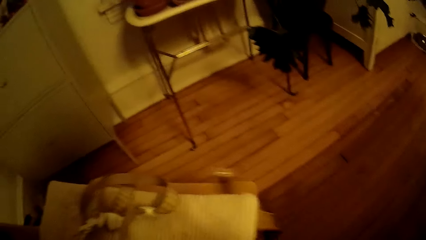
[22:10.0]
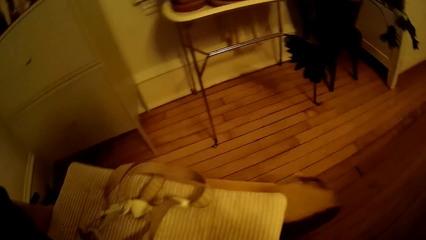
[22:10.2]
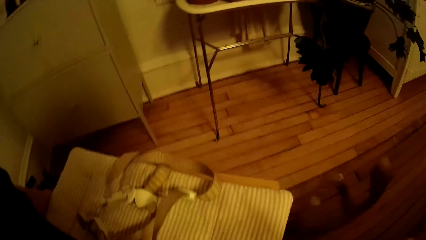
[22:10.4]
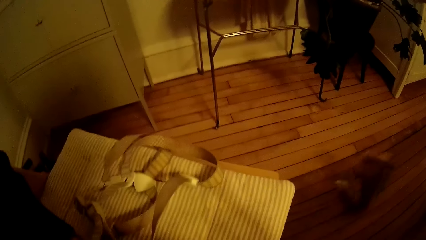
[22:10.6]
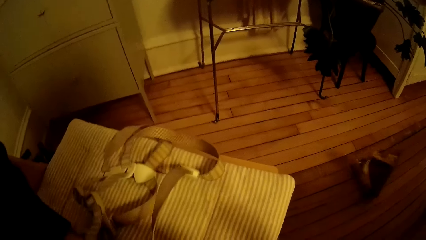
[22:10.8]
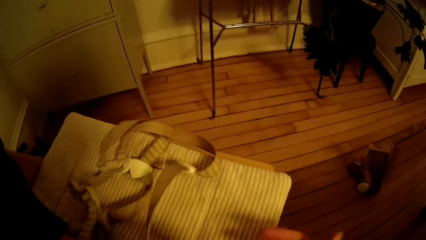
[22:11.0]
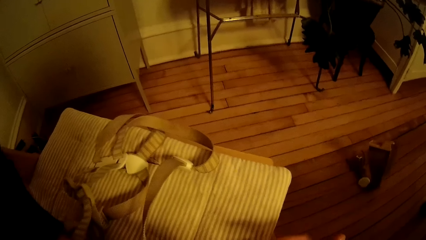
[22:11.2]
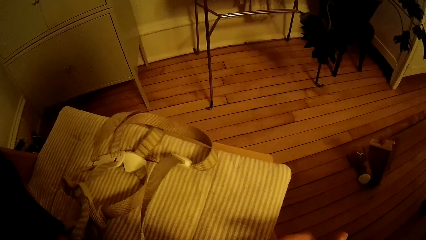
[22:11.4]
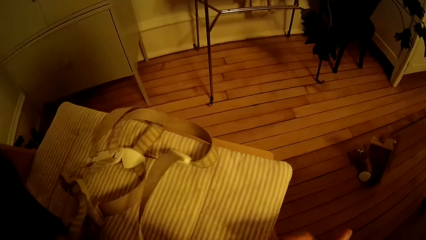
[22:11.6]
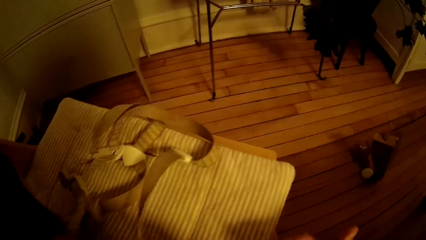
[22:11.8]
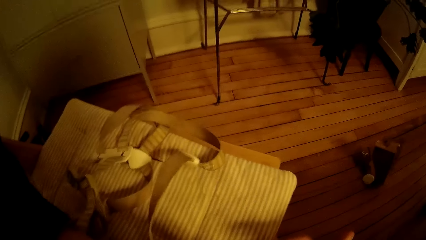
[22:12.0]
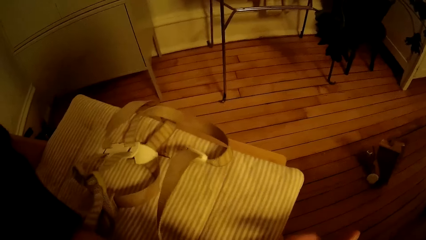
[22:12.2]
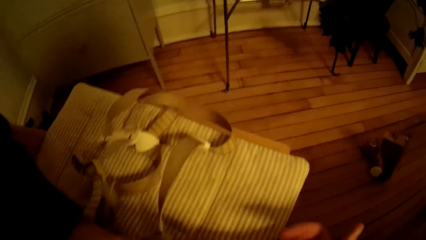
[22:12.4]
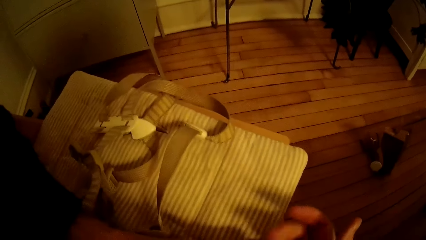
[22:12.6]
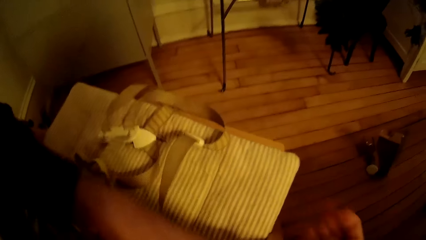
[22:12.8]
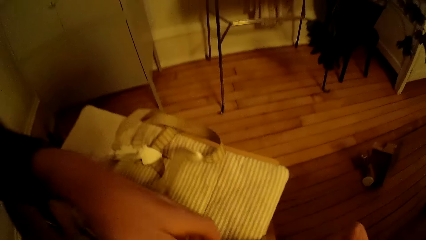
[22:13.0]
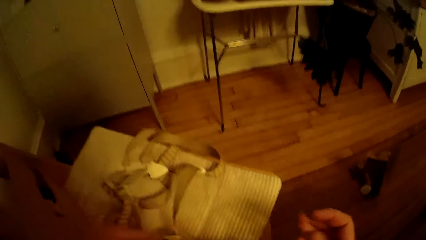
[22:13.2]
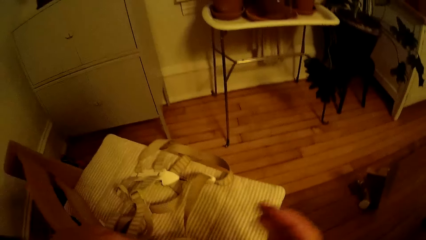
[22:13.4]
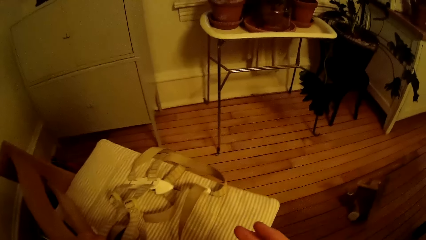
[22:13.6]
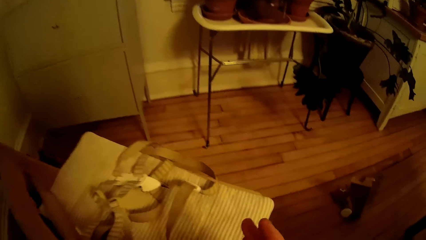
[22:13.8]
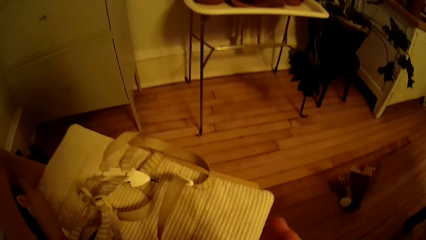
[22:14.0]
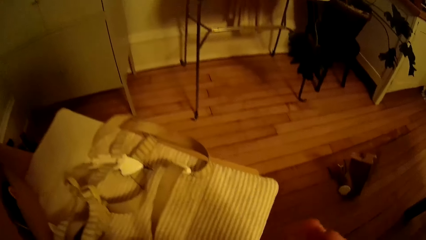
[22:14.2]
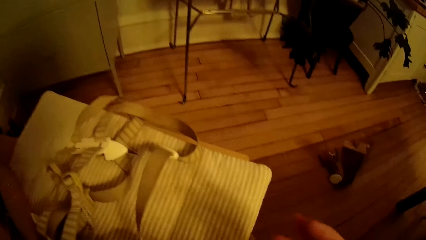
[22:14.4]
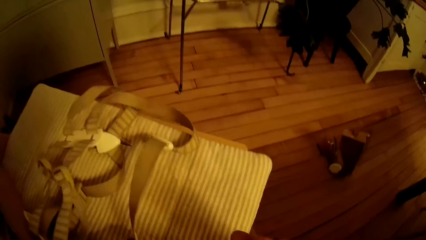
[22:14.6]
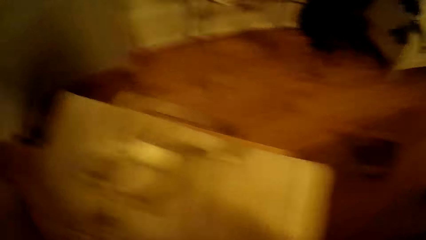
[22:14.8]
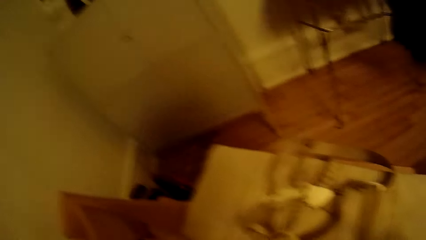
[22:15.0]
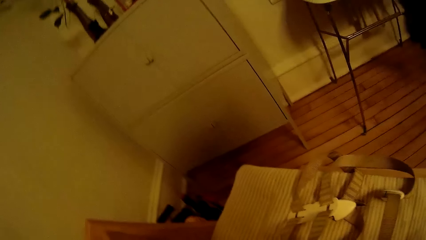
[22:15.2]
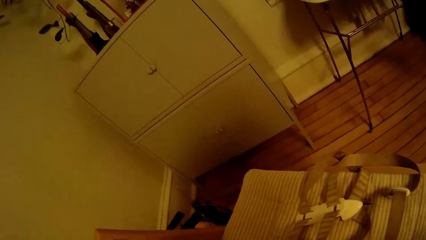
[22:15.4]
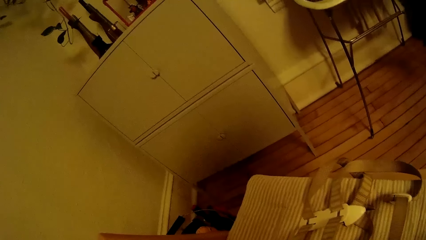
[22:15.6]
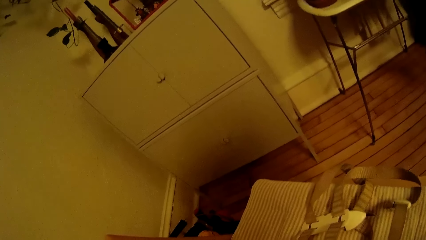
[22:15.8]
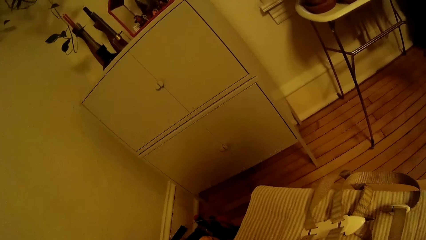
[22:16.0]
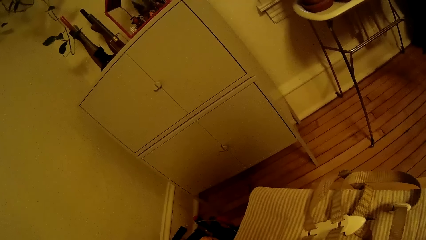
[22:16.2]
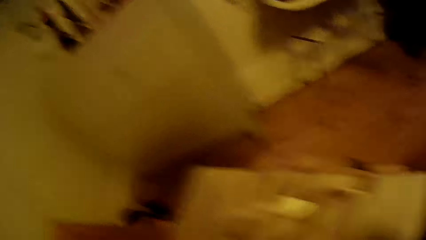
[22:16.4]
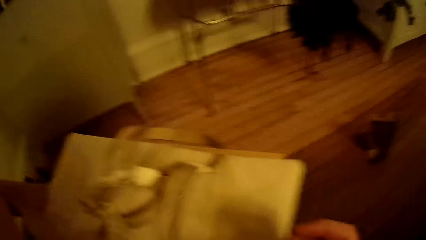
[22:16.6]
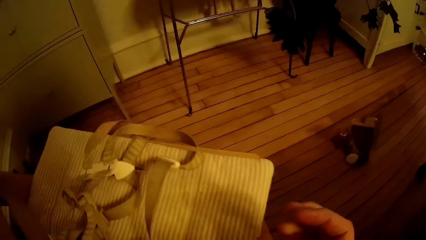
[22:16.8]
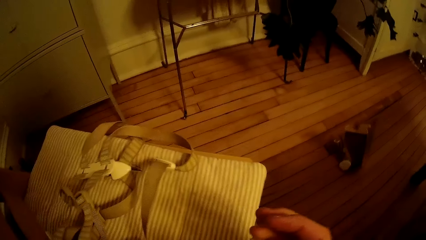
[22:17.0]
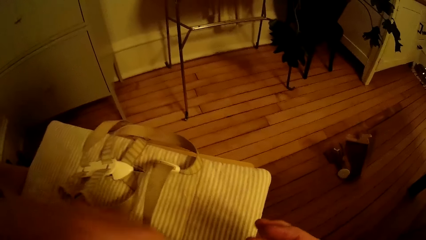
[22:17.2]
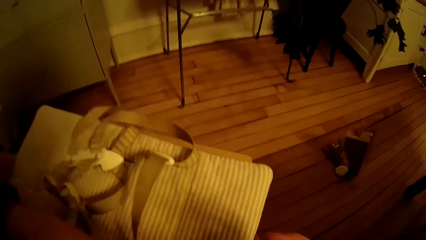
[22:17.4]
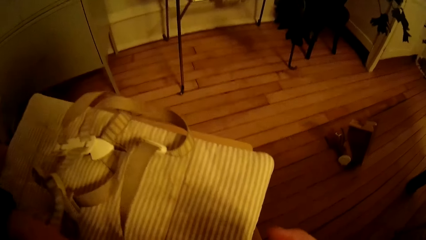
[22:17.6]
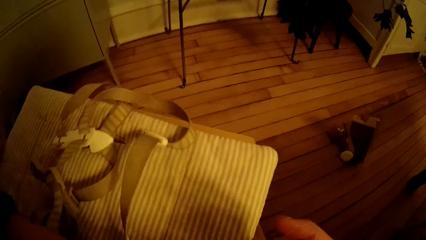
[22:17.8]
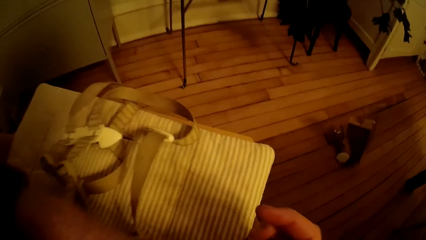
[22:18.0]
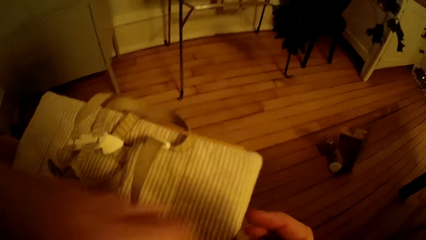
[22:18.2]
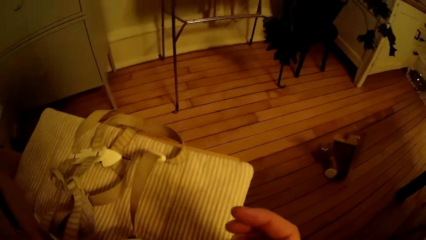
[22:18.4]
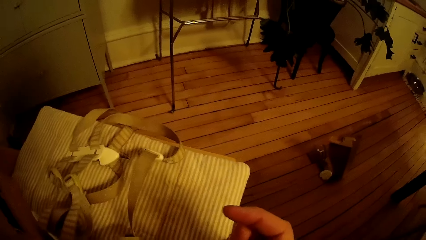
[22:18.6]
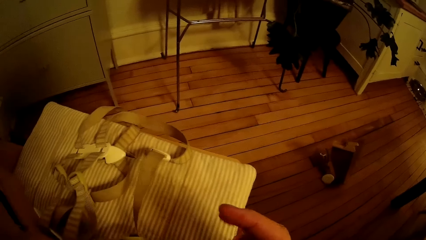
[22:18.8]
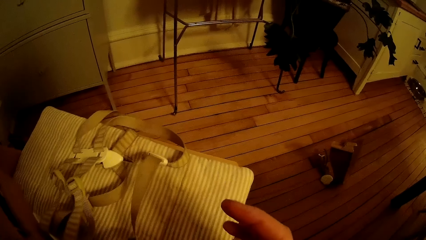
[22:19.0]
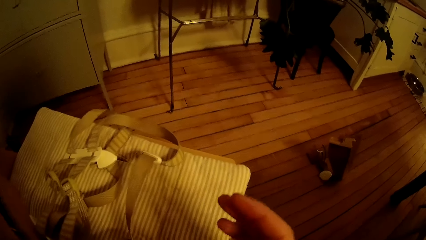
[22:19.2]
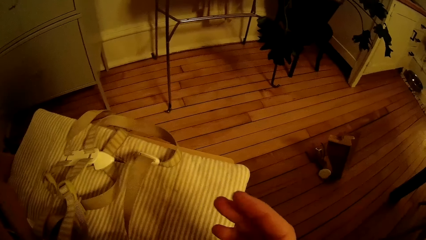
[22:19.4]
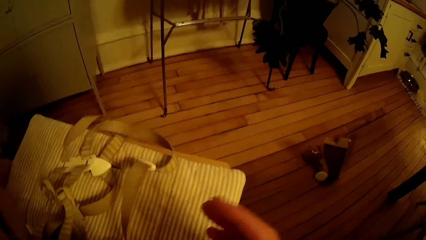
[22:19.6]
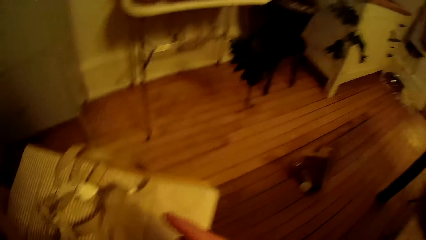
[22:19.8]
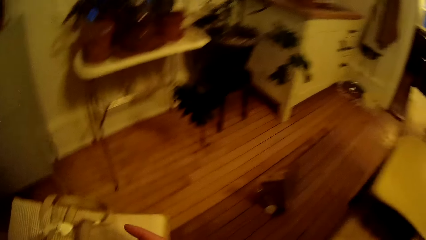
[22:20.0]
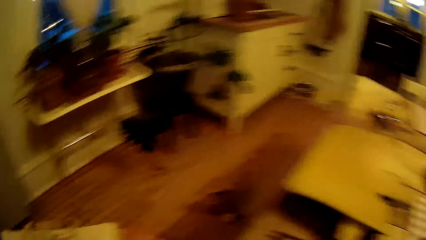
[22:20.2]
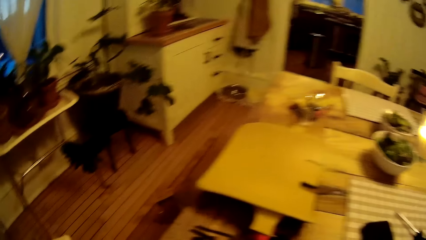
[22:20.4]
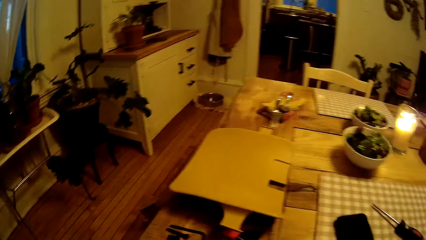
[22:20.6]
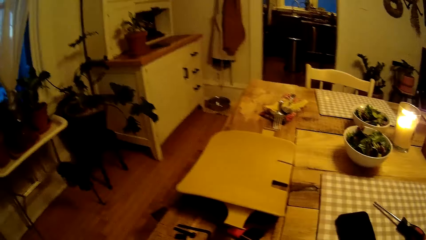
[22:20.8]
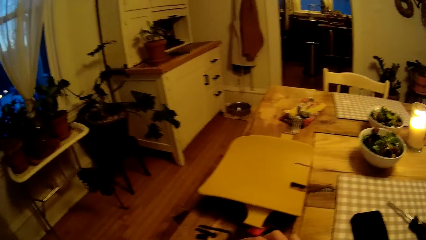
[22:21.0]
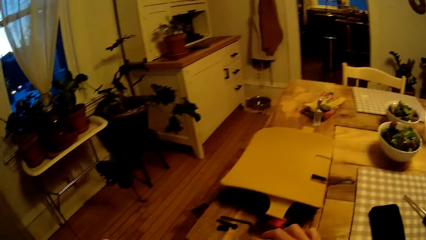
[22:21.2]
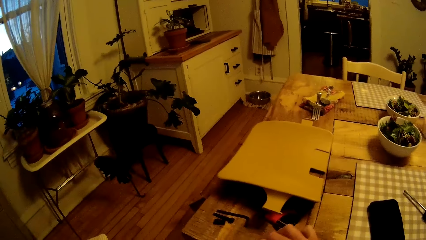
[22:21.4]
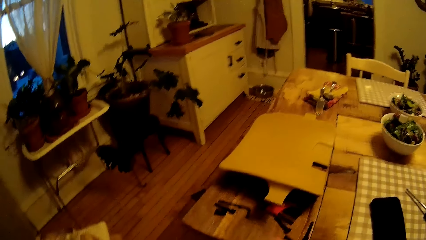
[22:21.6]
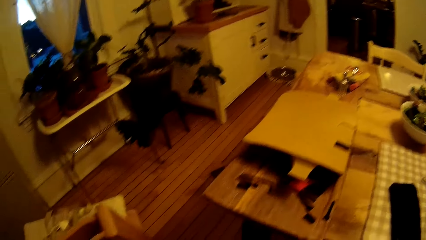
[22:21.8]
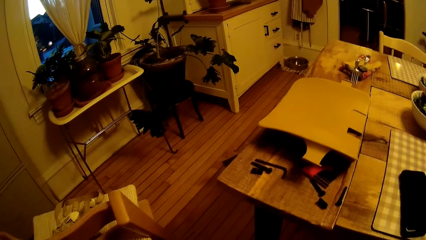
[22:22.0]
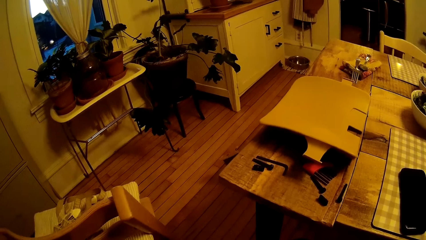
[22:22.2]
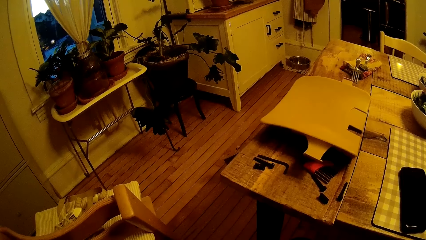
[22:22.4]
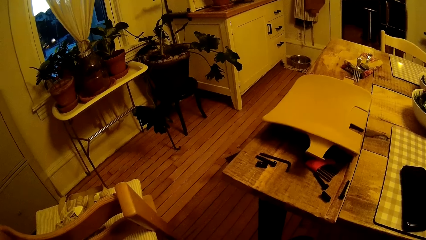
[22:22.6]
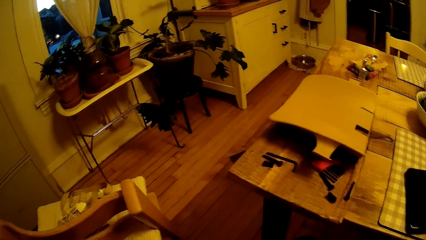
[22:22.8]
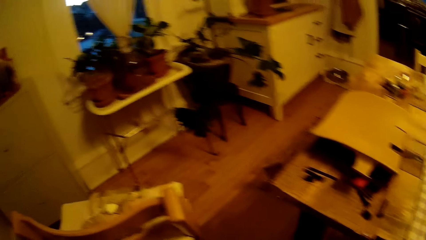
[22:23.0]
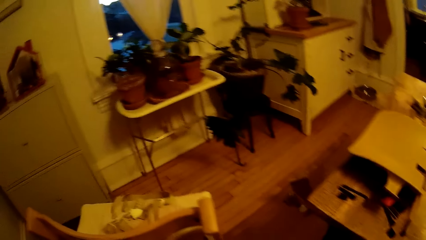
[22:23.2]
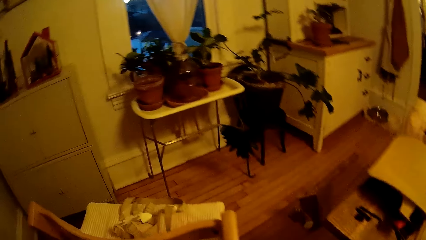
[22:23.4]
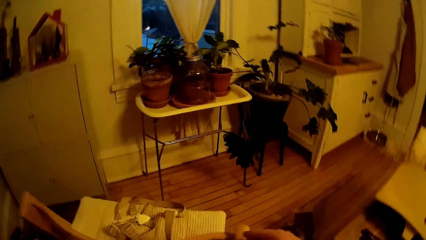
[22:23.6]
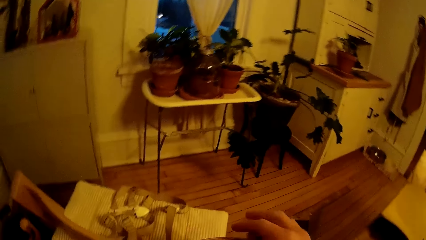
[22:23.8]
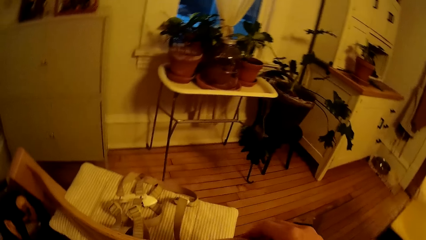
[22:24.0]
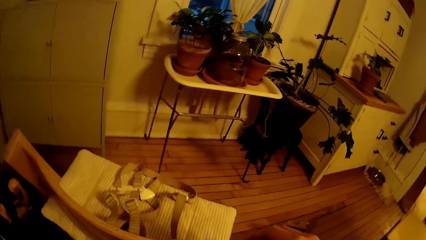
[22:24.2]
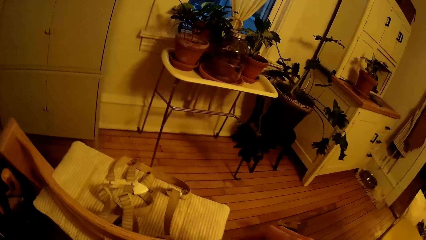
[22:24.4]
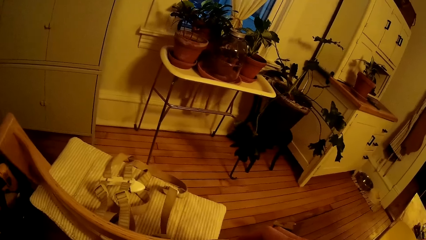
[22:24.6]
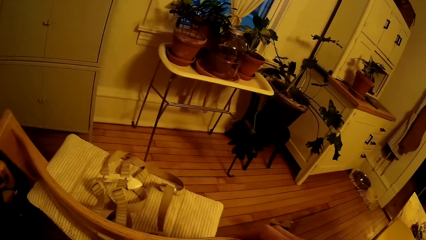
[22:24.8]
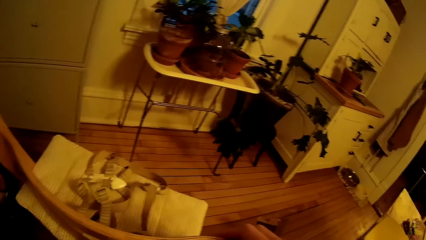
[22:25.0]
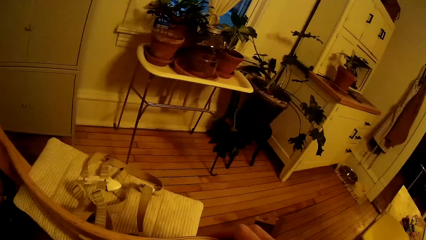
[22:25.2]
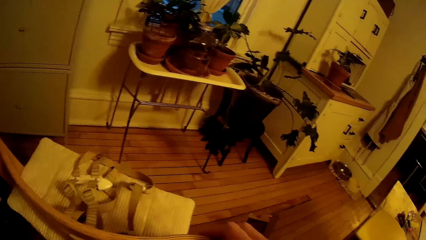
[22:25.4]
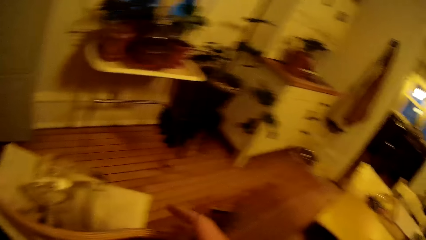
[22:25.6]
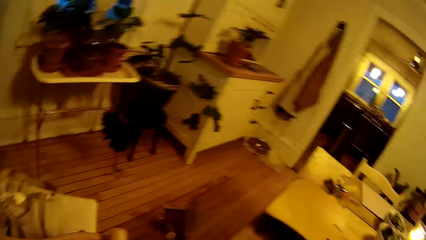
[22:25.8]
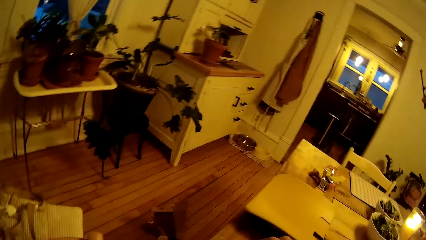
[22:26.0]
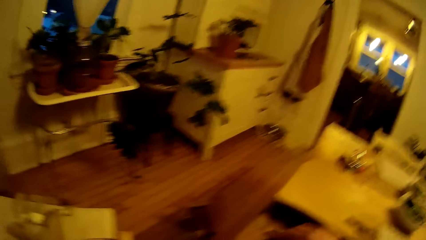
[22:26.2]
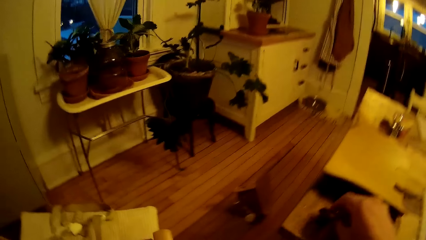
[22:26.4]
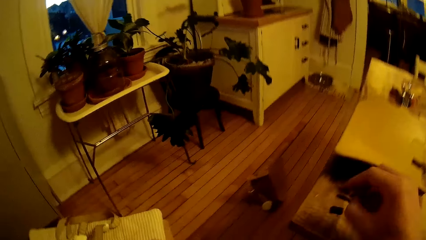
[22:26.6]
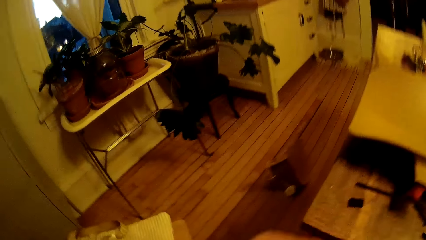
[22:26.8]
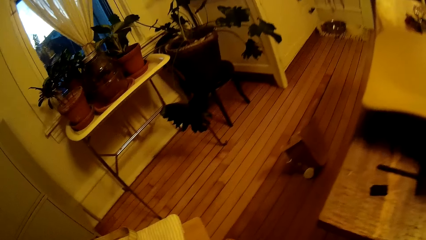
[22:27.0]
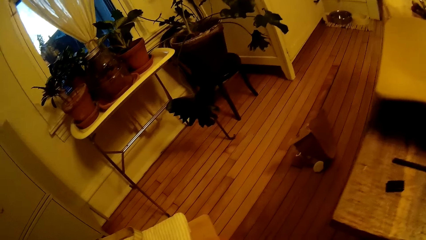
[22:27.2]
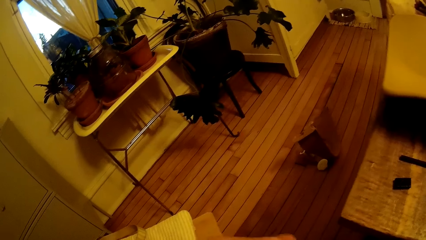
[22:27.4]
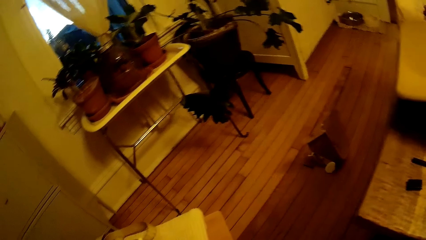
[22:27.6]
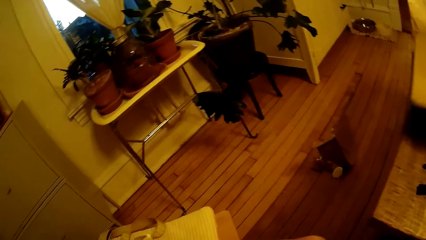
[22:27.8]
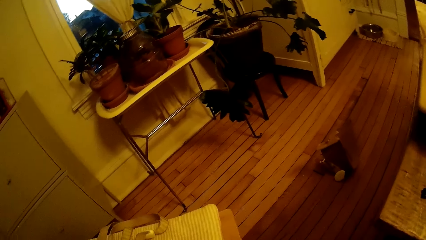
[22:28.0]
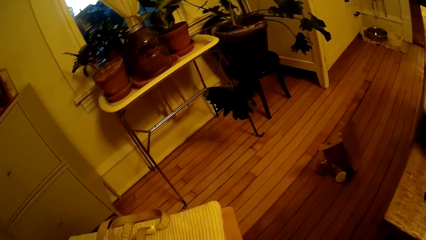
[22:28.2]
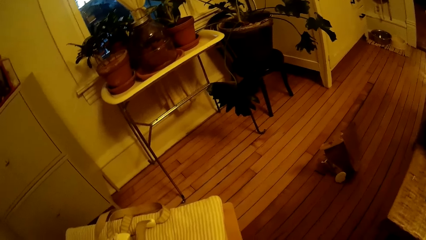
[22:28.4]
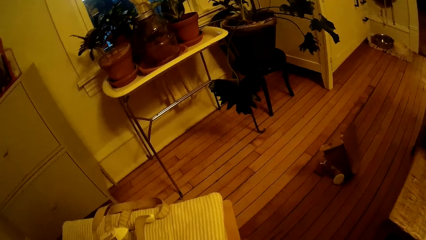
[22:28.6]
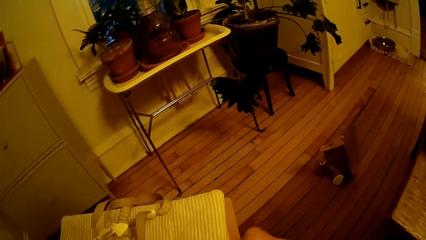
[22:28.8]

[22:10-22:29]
The camera wearer moves the chair. He drops something. He moves a hand. He looks around. He looks around again. He picks up something. He moves a hand. He looks around. He picks up a tool from the table with his right hand.
